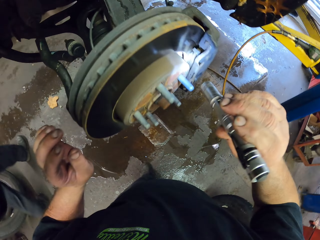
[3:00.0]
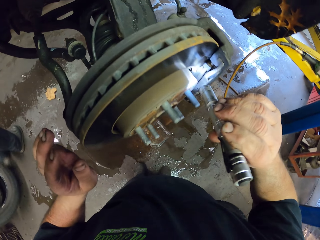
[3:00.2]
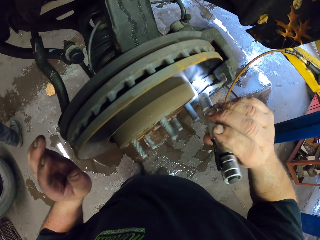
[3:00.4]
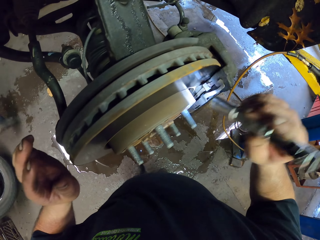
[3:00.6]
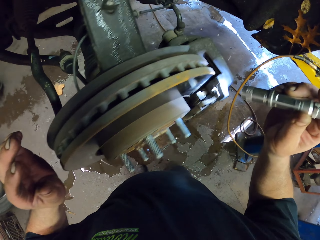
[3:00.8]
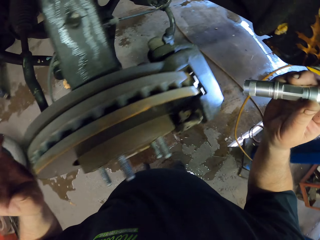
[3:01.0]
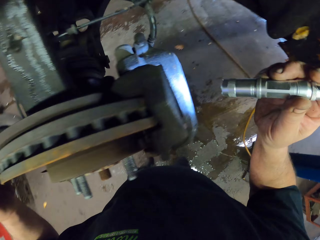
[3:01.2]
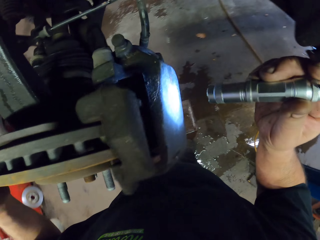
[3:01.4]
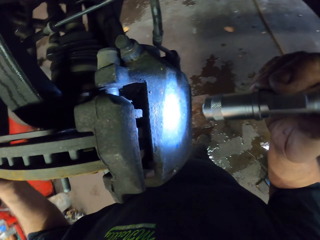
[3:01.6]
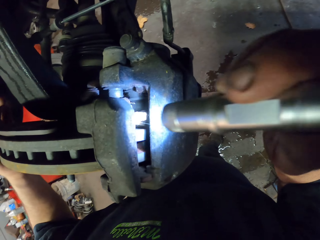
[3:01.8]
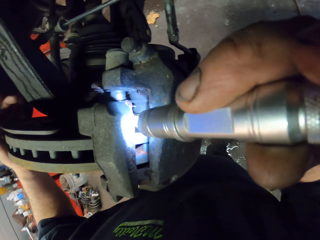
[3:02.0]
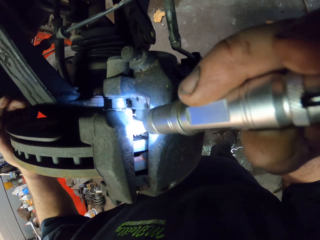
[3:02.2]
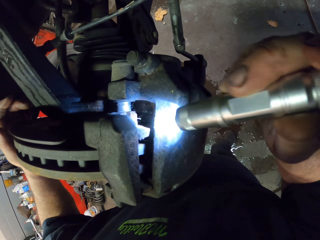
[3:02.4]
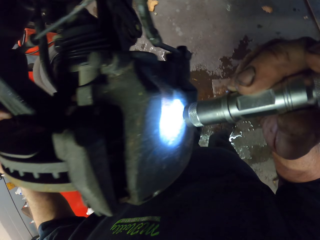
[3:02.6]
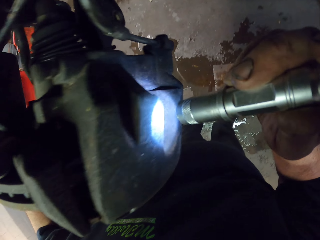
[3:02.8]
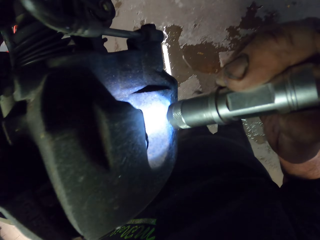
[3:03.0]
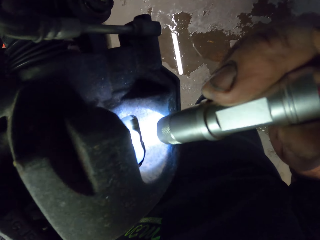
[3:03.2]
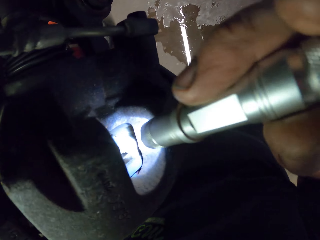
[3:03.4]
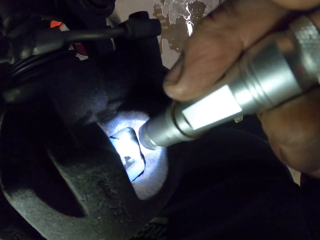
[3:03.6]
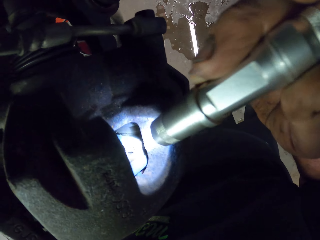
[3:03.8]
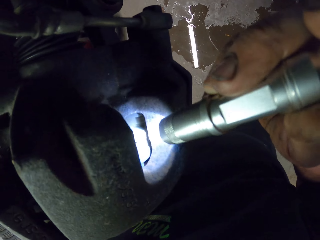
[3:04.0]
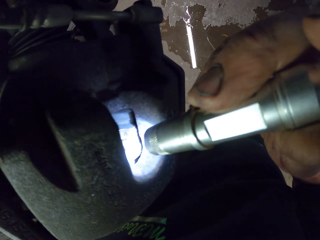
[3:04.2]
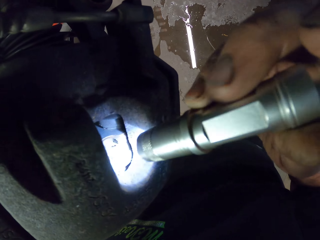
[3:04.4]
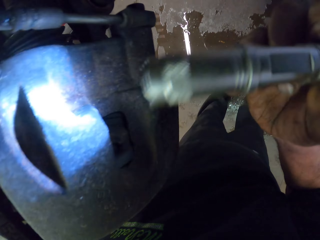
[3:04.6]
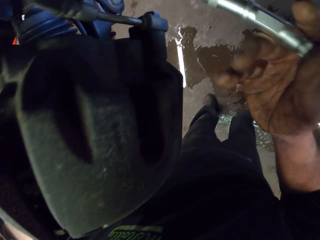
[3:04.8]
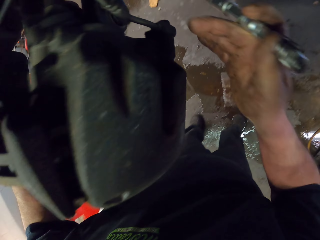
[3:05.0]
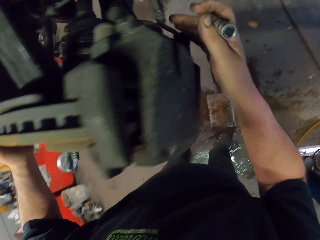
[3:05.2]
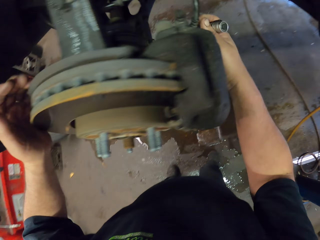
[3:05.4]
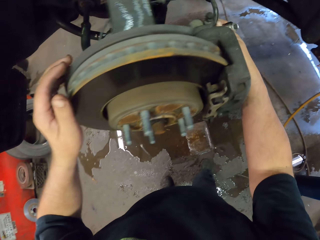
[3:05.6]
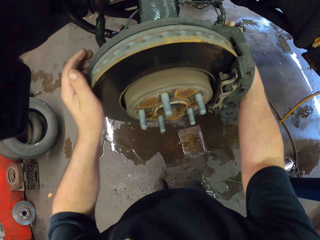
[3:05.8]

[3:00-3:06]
The camera wearer looks at the wheel.

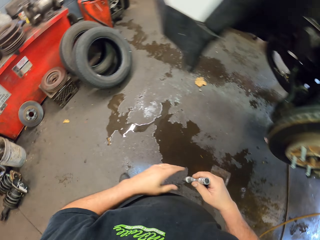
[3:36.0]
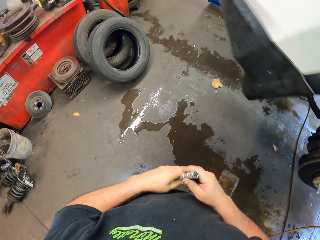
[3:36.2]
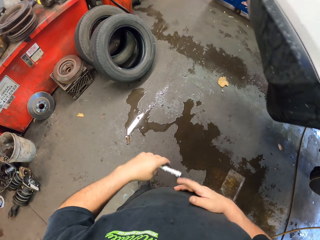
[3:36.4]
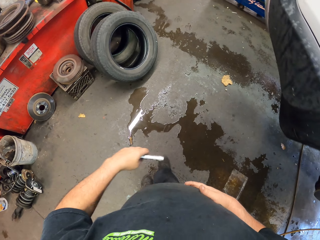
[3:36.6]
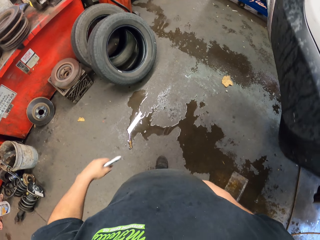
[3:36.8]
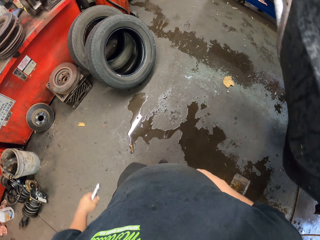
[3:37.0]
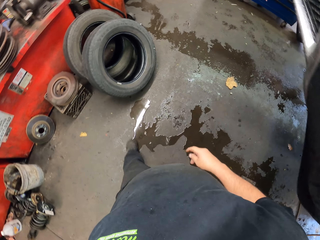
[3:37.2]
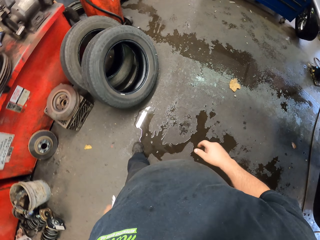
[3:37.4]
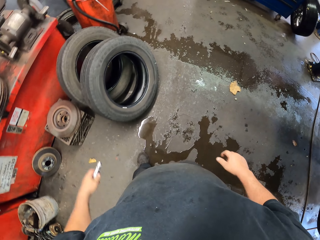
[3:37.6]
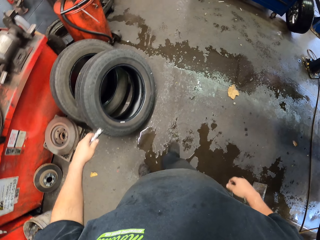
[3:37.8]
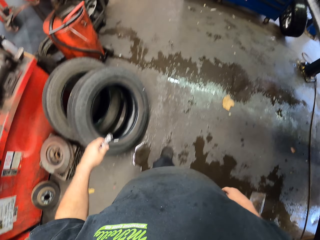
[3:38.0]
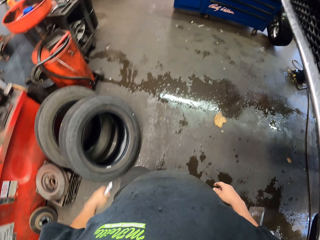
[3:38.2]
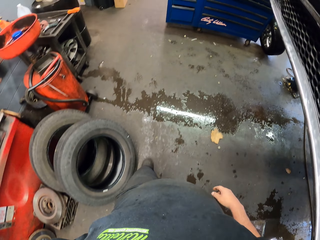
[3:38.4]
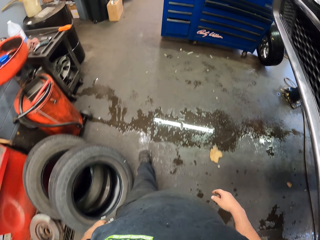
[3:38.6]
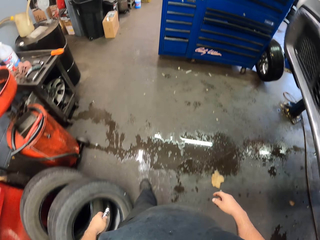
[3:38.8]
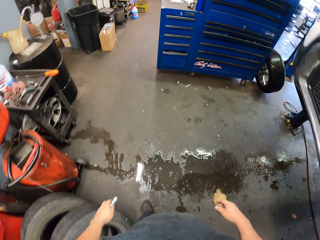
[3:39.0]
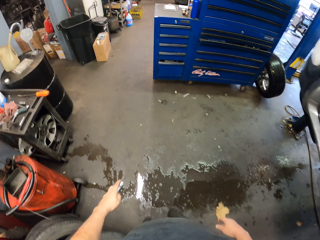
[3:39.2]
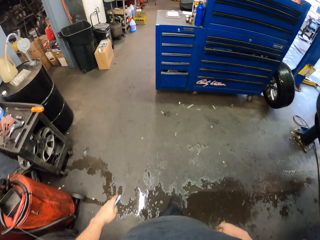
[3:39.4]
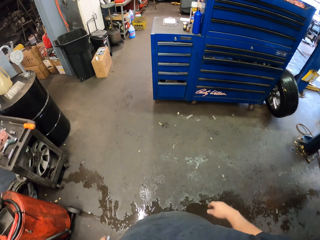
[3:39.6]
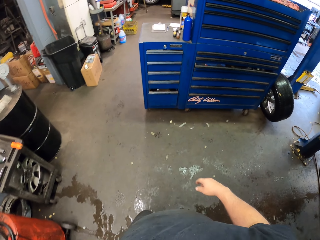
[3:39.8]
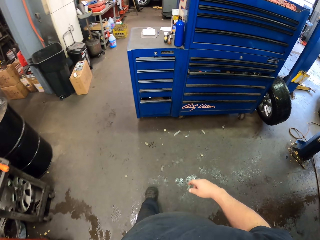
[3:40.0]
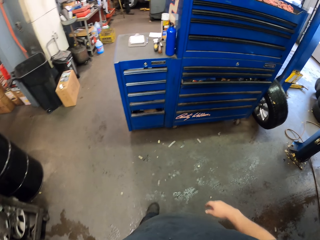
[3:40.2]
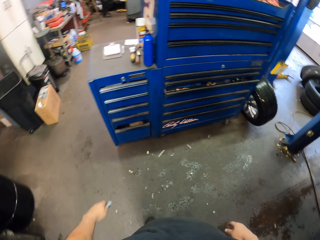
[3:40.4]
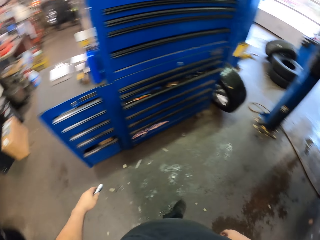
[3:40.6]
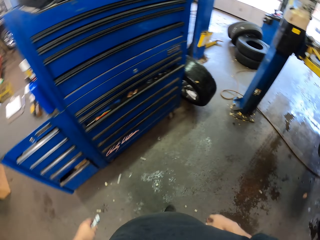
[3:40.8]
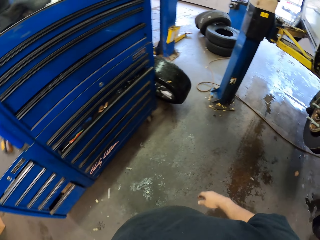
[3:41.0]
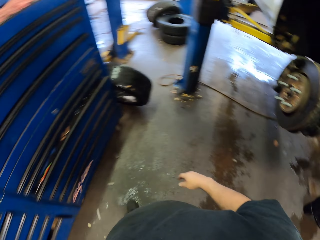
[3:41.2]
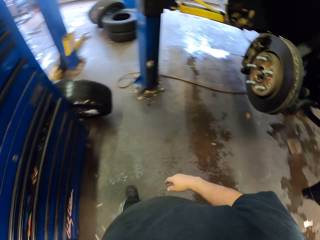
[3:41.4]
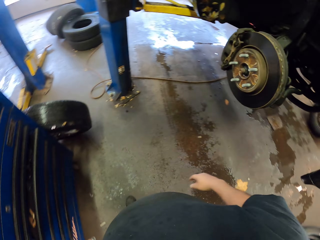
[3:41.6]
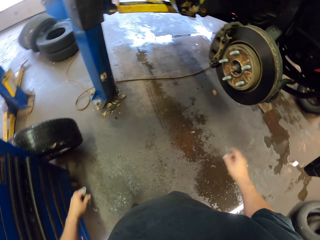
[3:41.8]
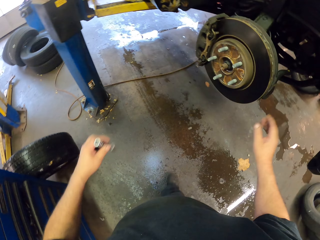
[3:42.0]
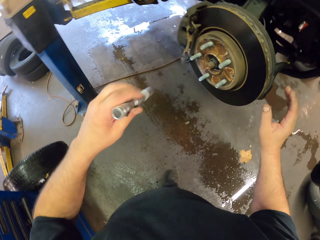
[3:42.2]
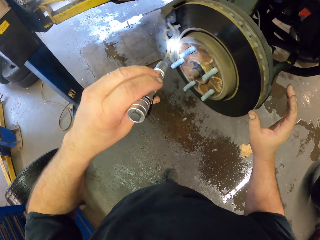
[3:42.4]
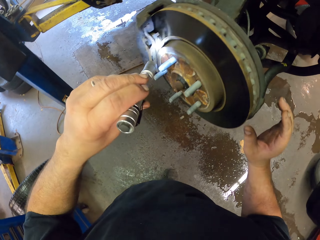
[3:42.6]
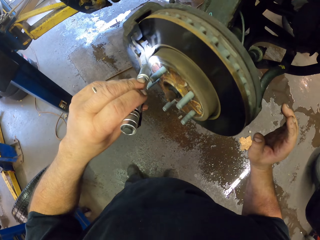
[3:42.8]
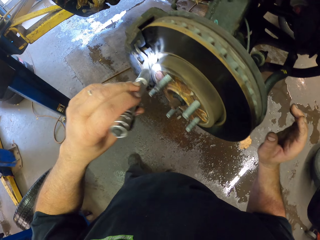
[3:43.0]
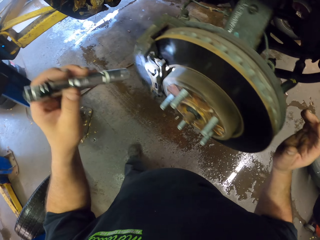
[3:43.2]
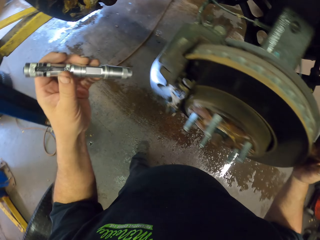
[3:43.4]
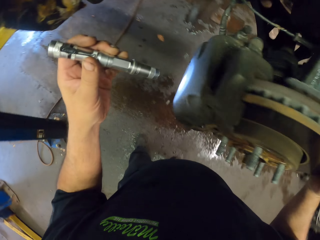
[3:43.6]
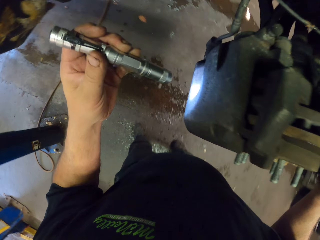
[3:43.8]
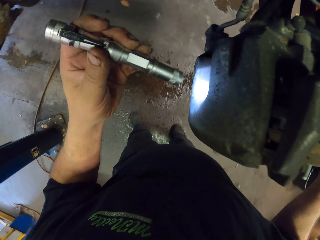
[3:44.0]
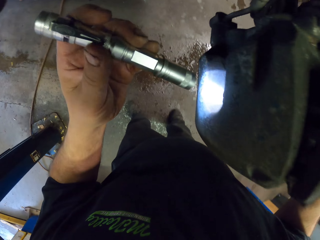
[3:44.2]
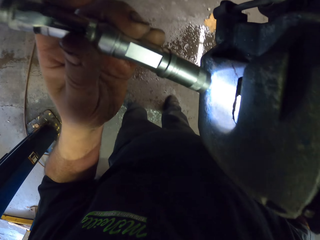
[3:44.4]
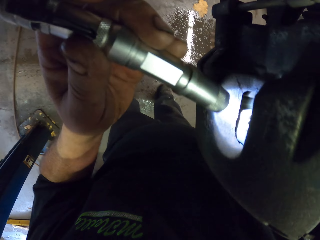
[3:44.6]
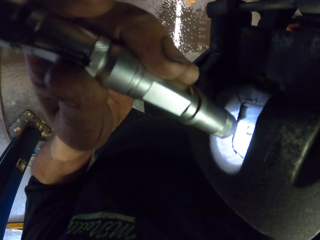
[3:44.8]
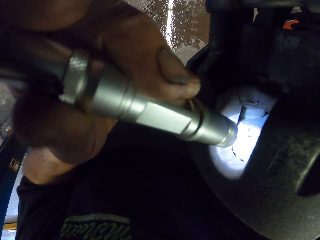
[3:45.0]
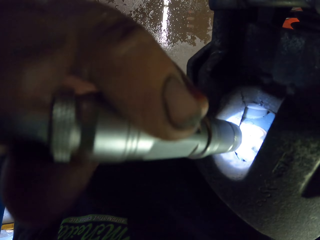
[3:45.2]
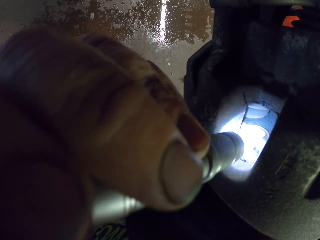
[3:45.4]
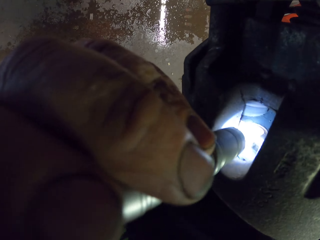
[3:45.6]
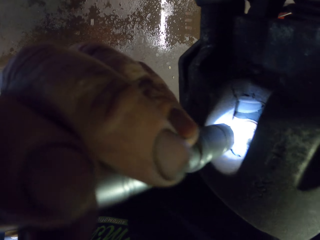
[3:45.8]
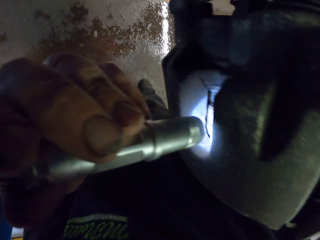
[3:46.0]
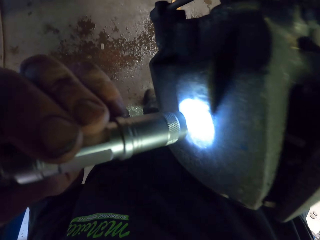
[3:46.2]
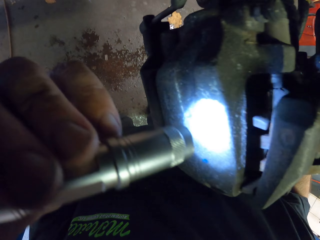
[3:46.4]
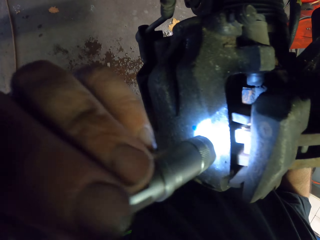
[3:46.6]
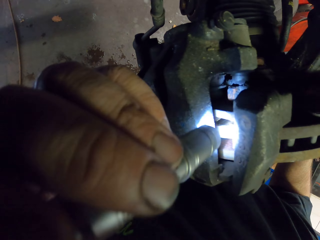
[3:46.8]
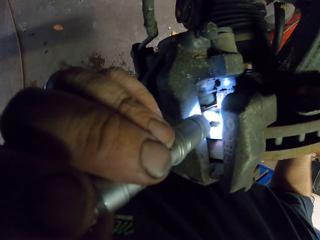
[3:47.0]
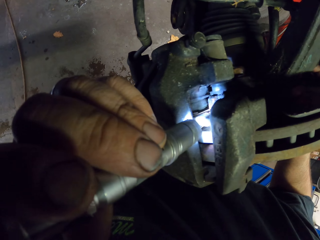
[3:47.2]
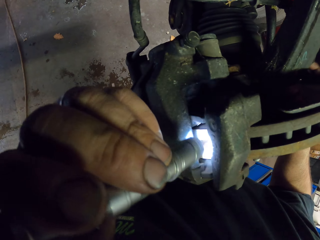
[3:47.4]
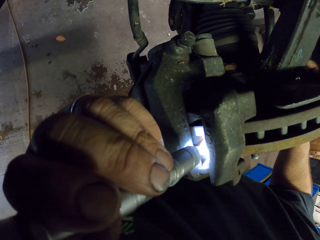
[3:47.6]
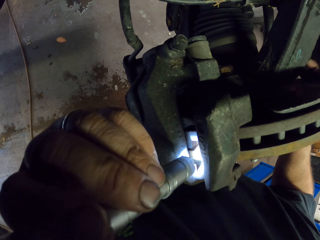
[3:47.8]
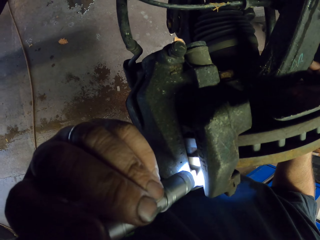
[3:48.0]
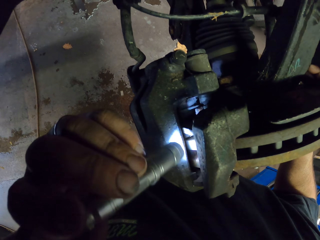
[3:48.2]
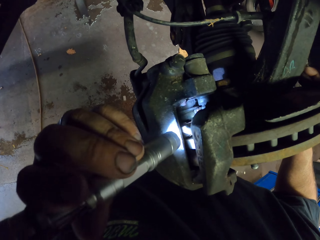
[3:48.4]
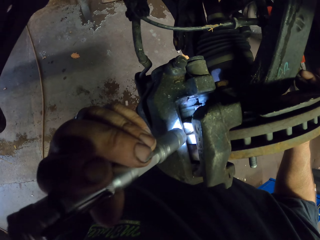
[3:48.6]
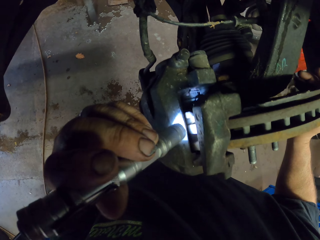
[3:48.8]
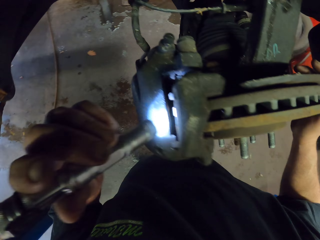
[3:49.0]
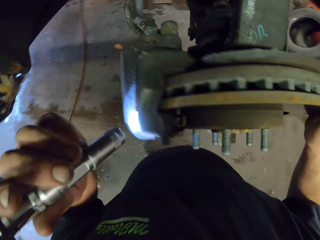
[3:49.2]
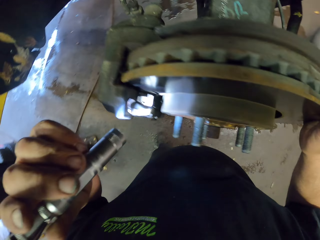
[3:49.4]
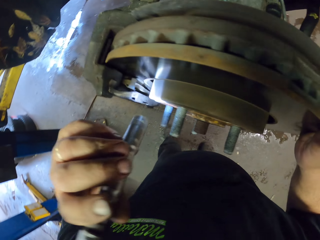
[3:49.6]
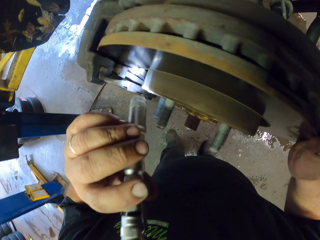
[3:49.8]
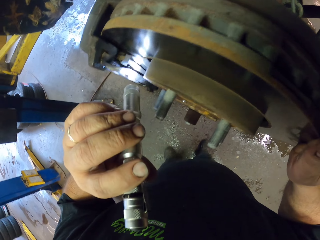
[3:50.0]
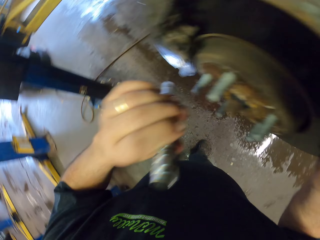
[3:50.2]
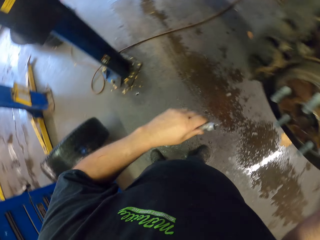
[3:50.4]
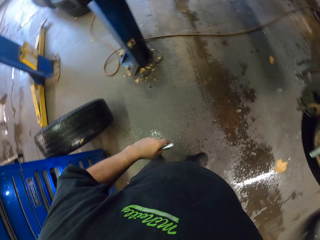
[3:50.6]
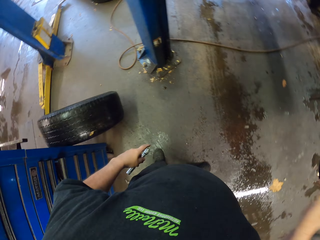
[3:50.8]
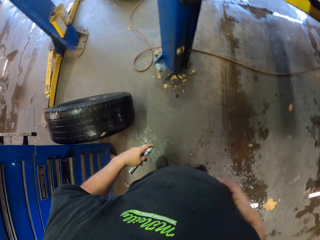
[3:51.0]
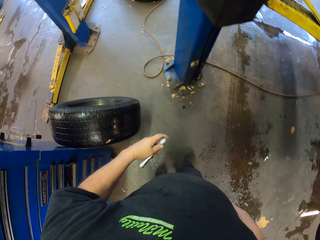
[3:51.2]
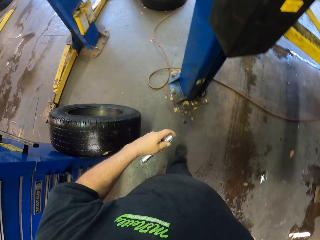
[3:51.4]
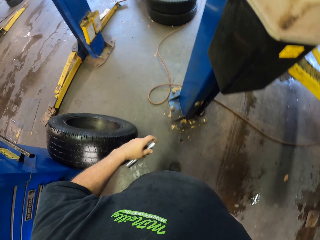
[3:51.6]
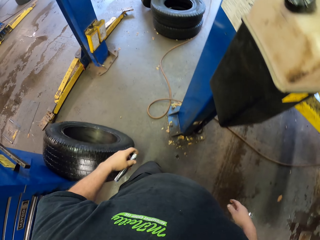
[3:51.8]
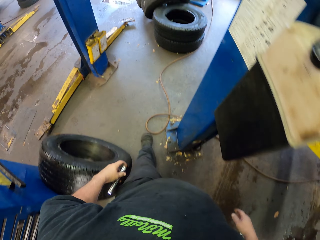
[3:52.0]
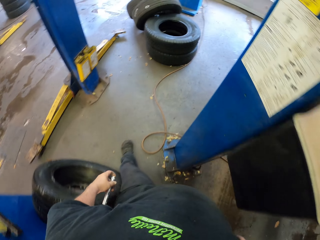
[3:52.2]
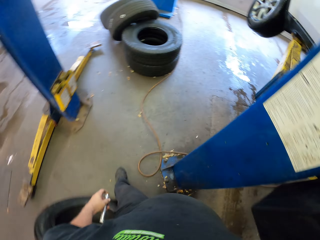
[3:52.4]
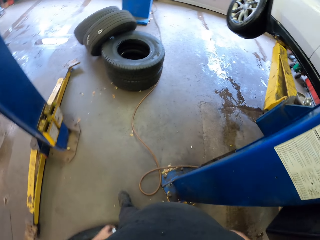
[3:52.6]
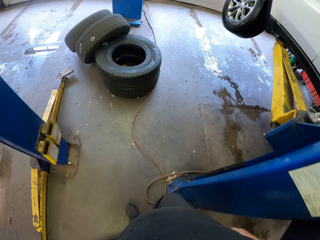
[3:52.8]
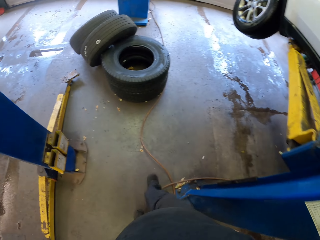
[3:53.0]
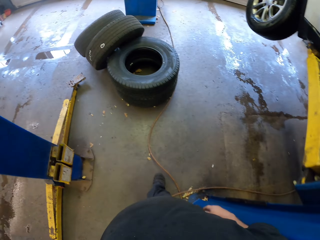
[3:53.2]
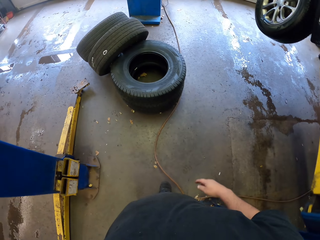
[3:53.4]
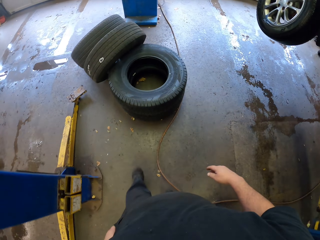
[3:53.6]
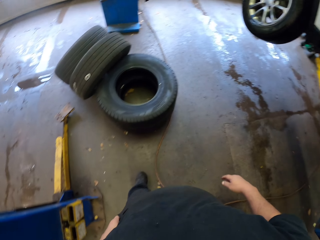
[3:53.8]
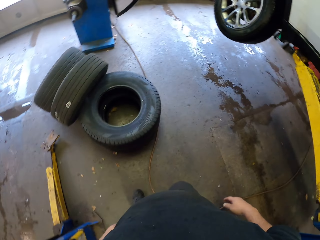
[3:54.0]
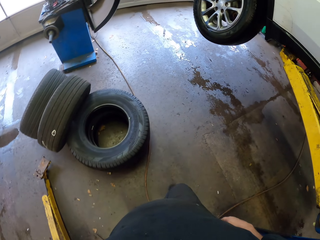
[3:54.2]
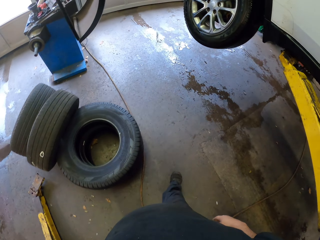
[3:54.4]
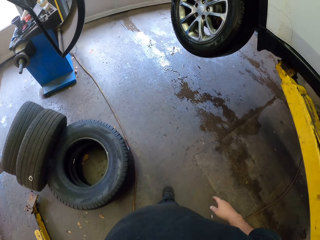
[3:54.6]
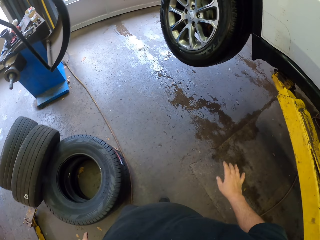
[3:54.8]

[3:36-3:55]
The camera wearer walks to another vehicle wheel. They look at the wheel. They walk to another vehicle wheel.
